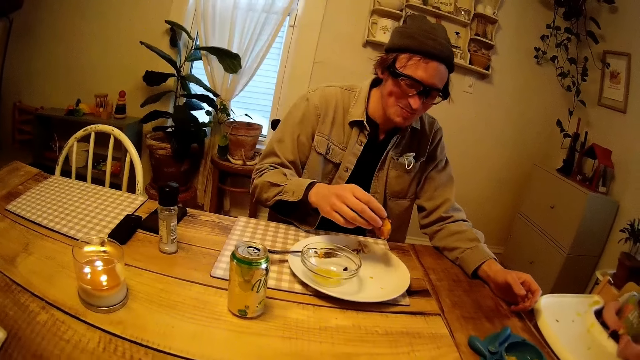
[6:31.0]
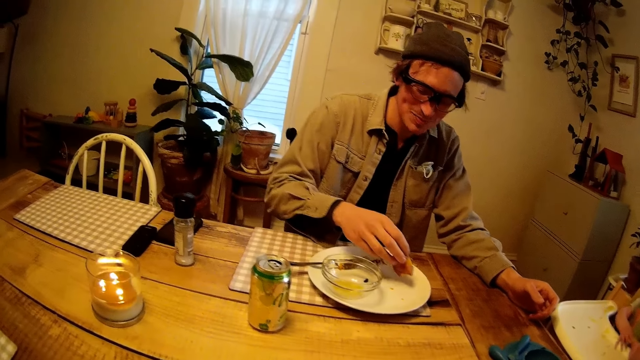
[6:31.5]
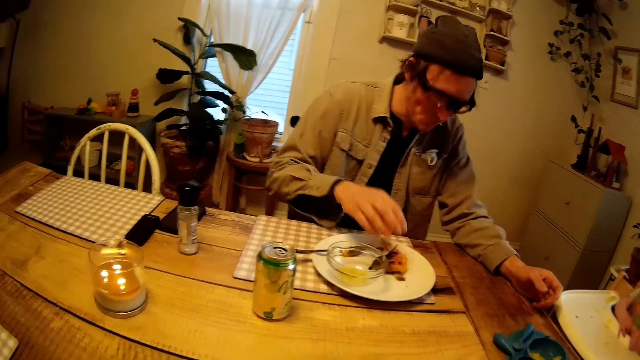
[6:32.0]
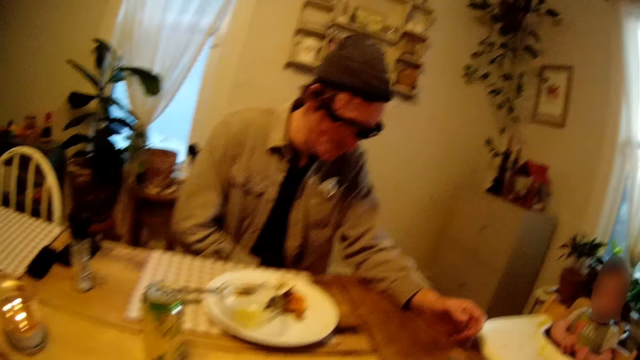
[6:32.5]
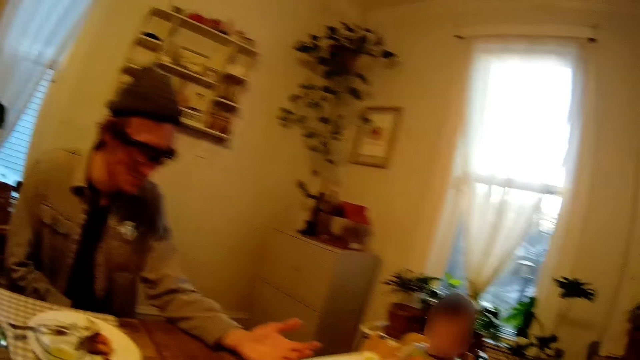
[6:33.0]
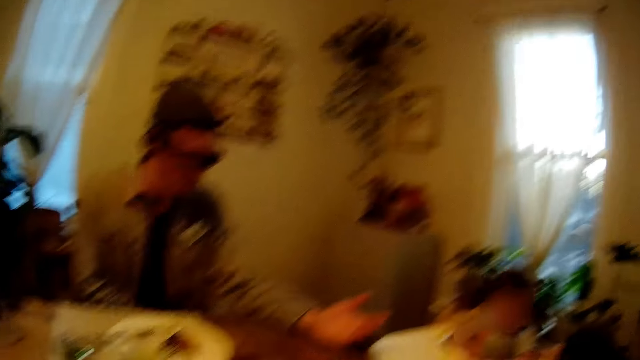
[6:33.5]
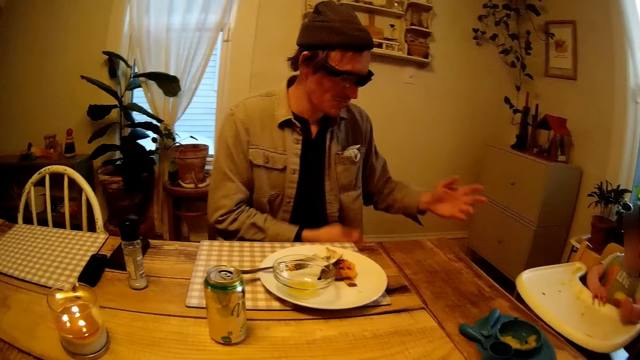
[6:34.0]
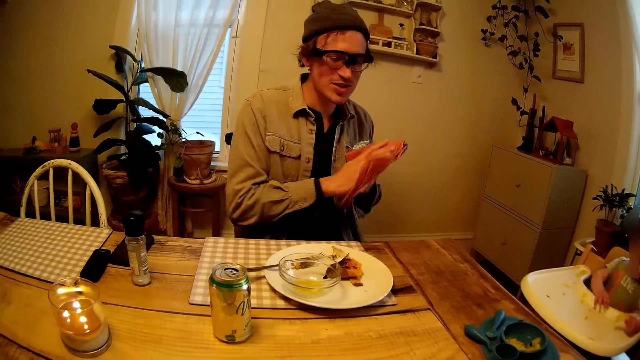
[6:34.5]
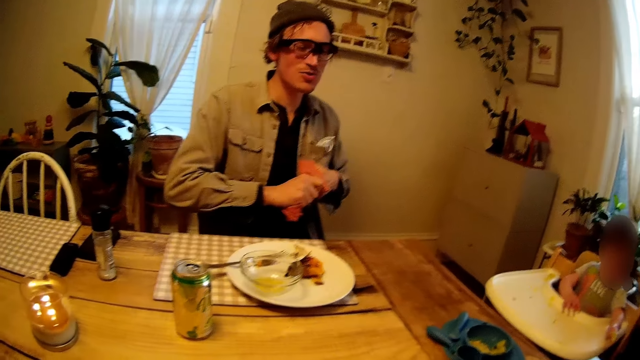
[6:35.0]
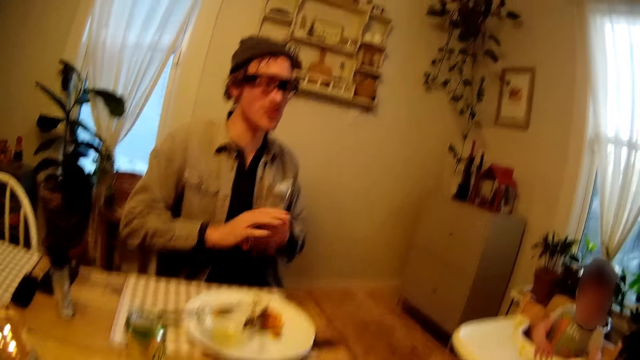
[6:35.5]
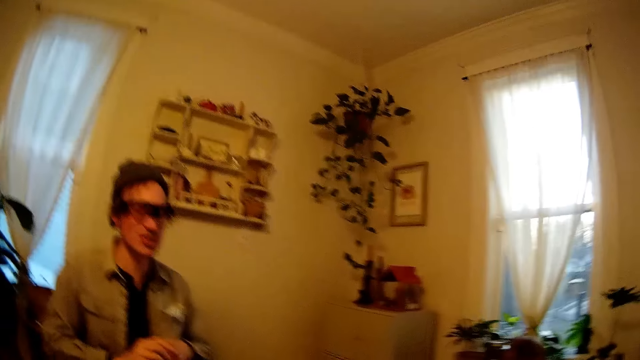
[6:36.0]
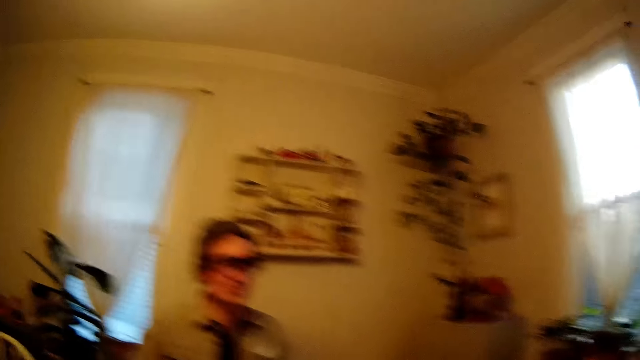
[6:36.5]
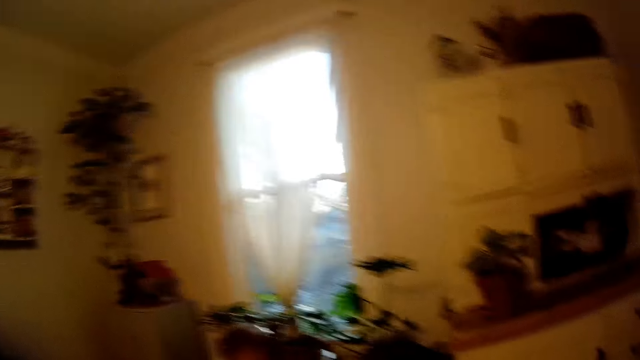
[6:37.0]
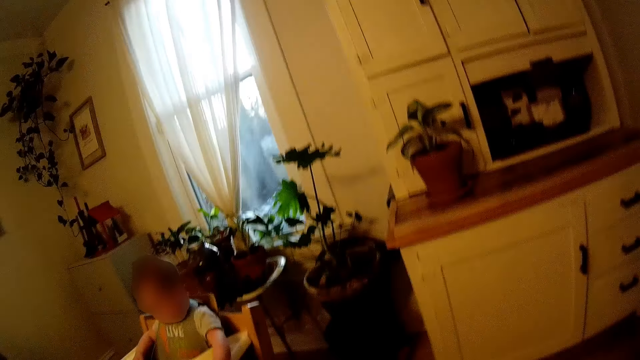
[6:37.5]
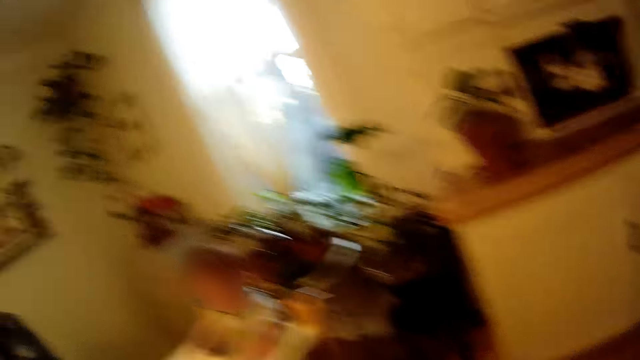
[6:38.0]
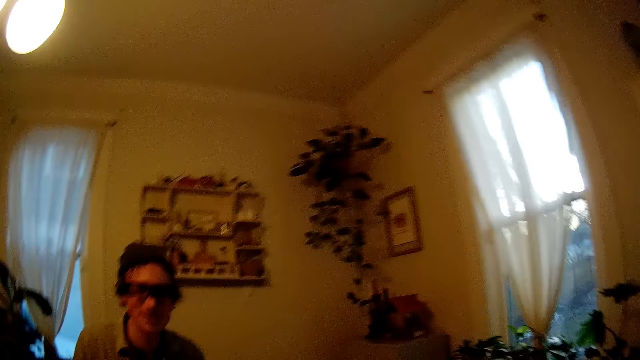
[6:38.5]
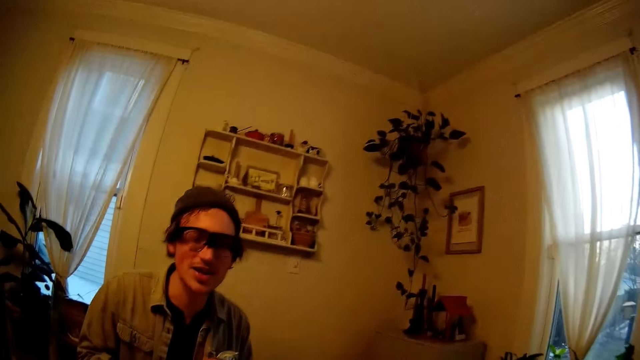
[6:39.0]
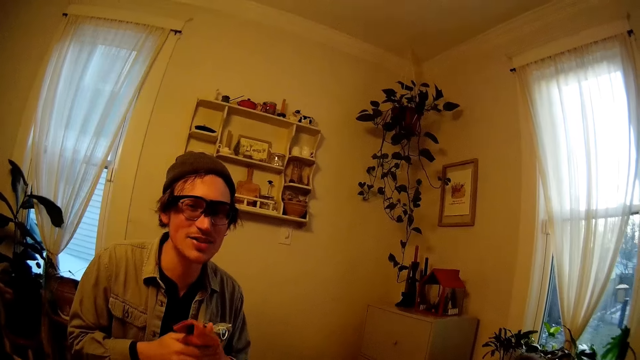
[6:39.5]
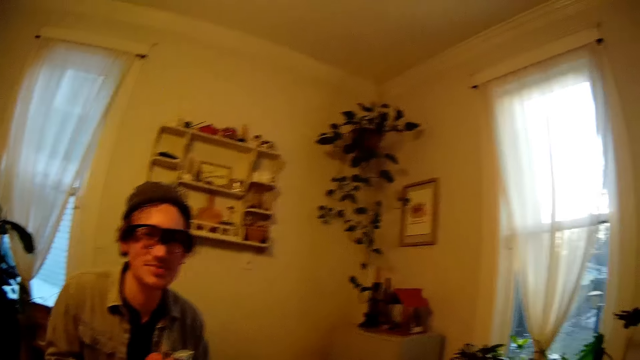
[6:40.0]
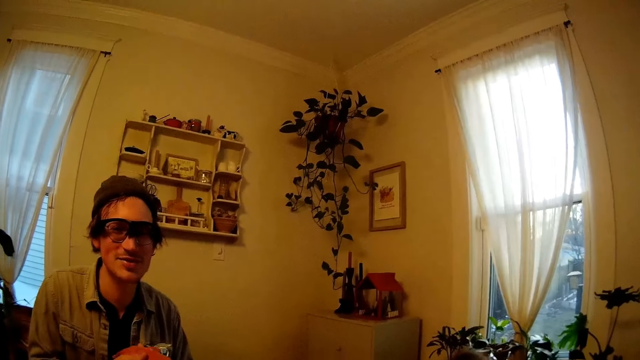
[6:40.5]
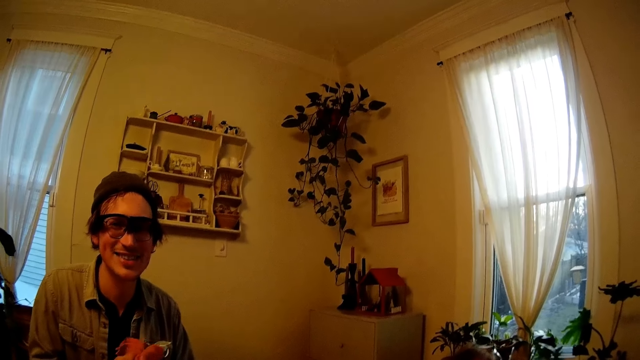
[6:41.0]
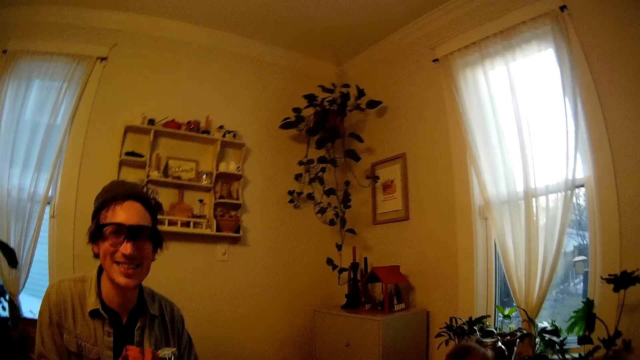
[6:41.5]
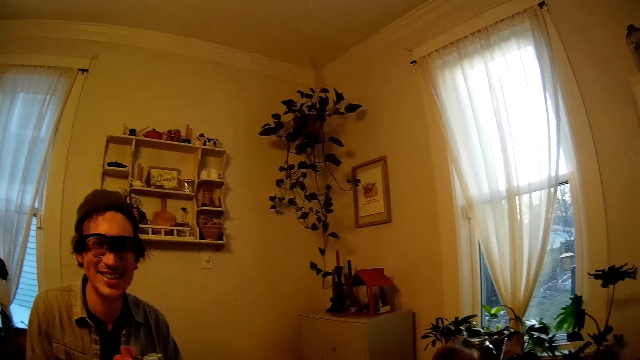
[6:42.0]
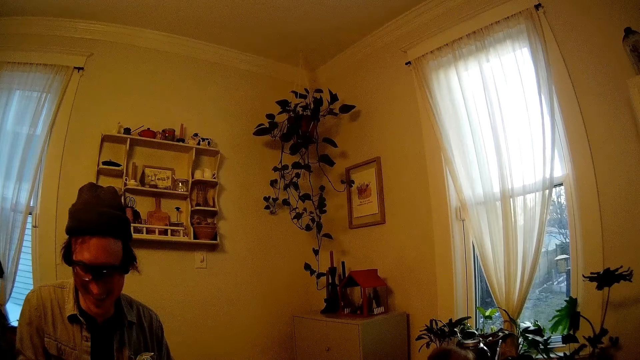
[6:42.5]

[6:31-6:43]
The man drops the potato on the plate with his right hand. The man cleans his hands with a cloth. The man talks to the camera wearer. The camera wearer talks to another man. The first man talks to the camera wearer.

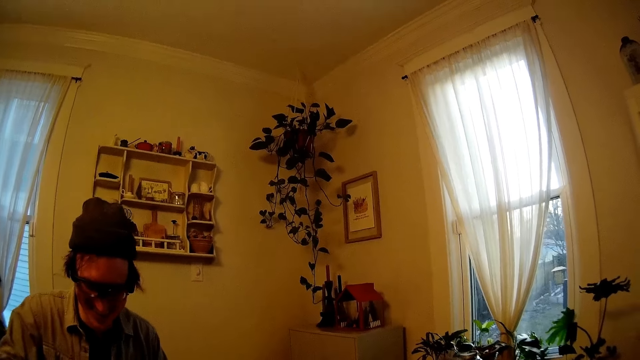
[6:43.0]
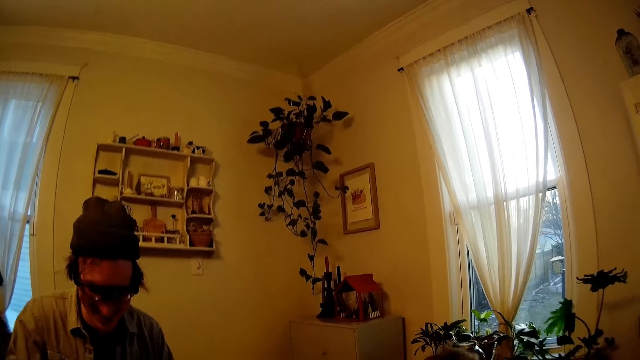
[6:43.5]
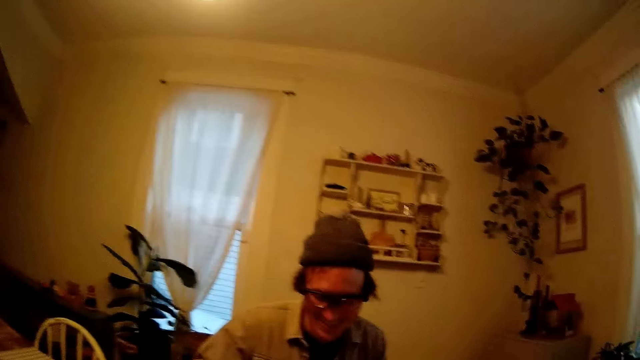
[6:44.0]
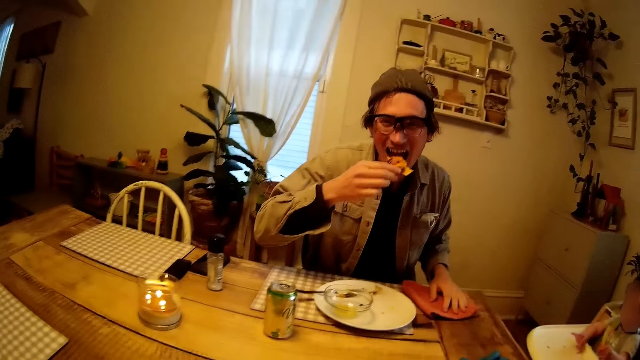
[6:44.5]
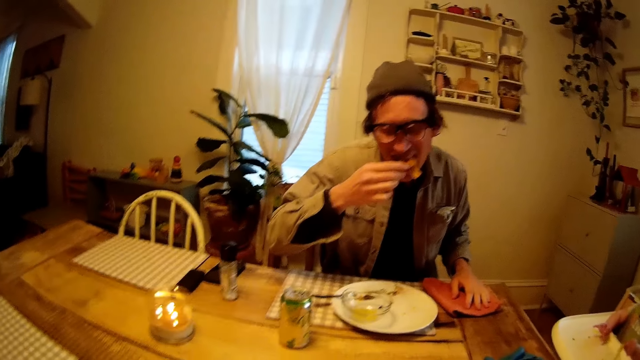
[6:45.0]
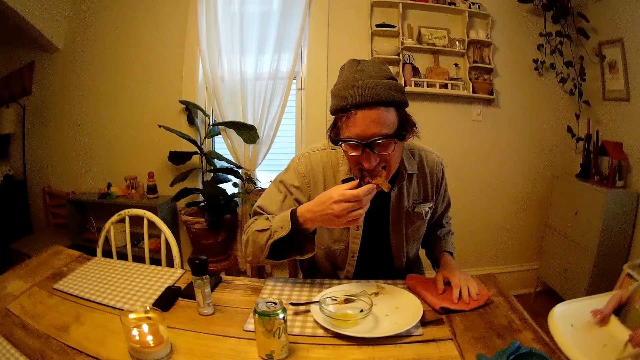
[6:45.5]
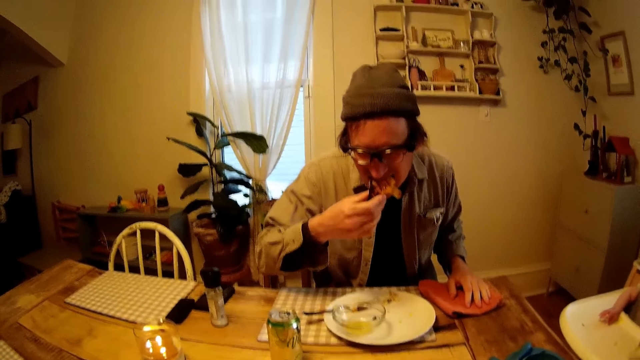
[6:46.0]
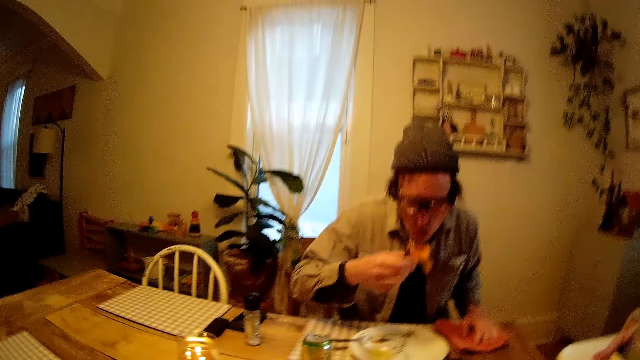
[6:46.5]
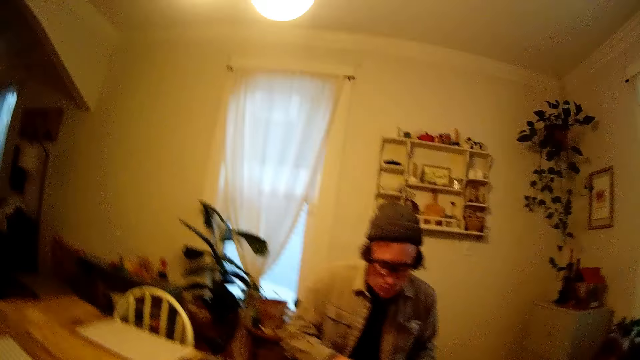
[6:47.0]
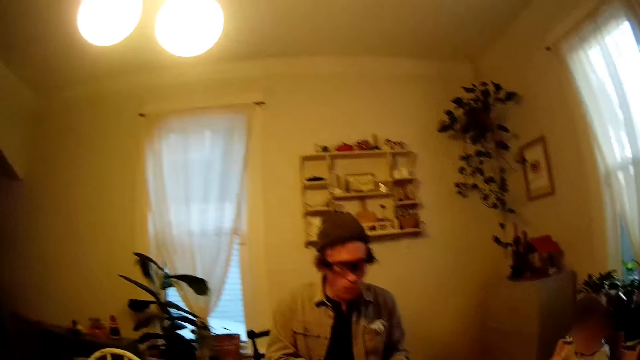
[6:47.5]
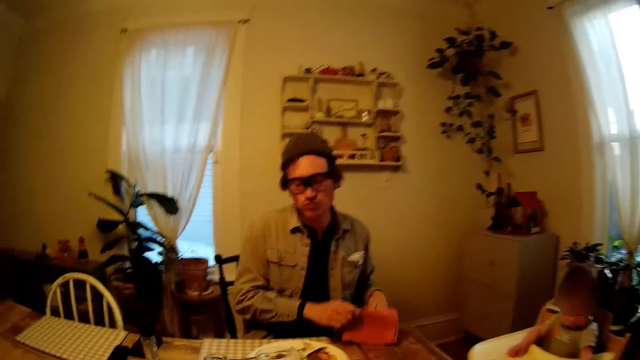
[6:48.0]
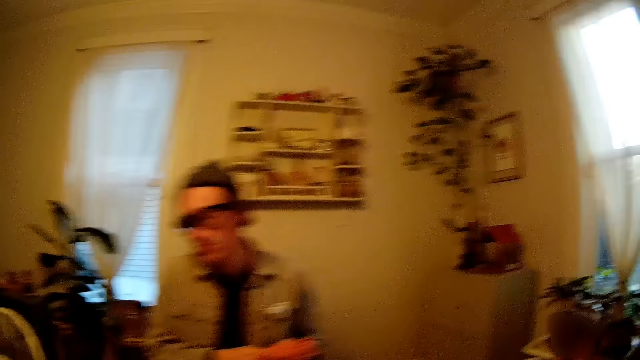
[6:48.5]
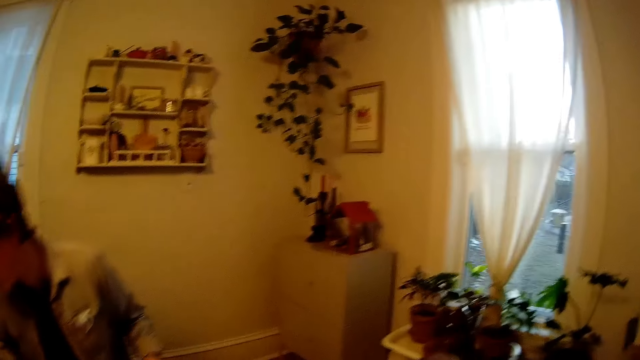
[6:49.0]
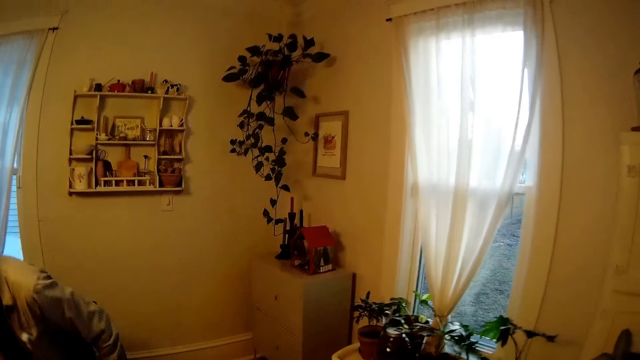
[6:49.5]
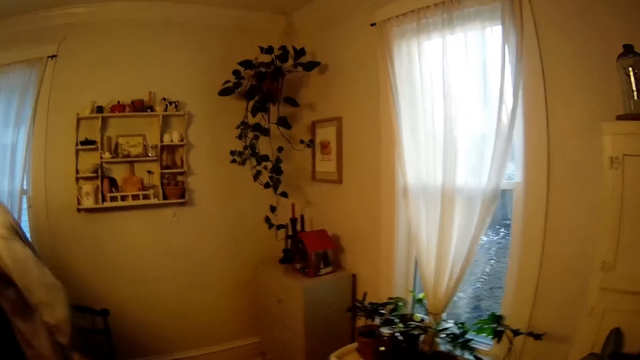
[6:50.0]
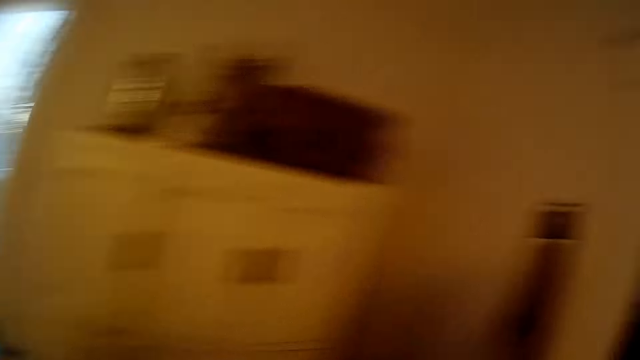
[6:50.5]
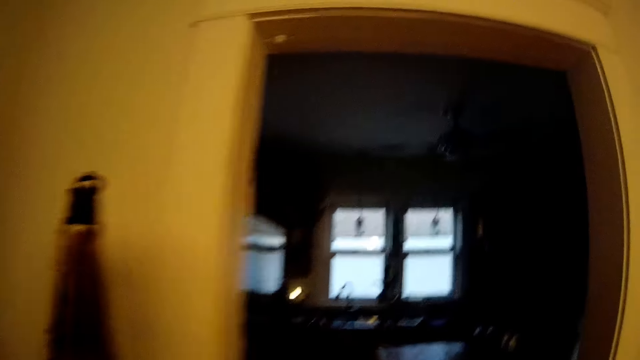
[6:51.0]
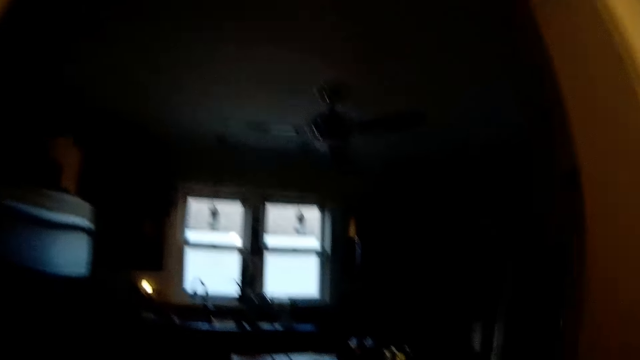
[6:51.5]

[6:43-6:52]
The man puts the potato in his mouth with the fork in his right hand. The camera wearer talks to another man. The first man picks up the cloth from the table with his right hand and cleans his hands with the cloth. The first man moves around. The camera wearer moves around.
